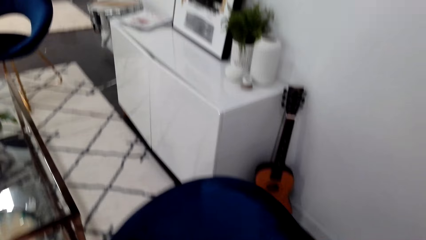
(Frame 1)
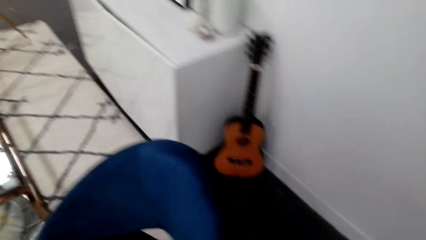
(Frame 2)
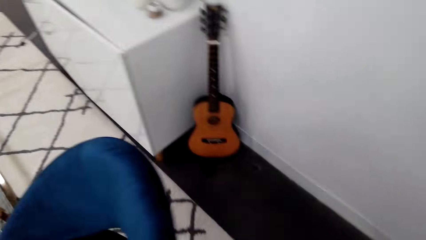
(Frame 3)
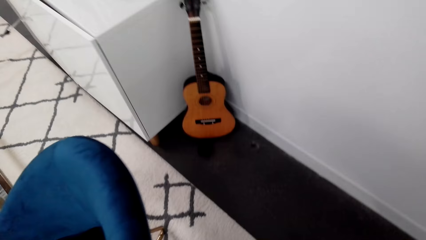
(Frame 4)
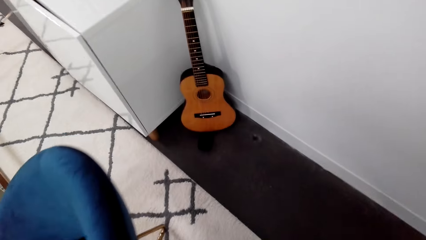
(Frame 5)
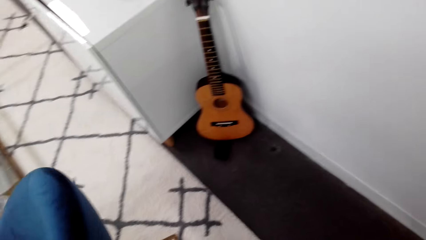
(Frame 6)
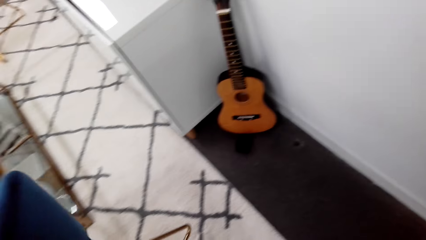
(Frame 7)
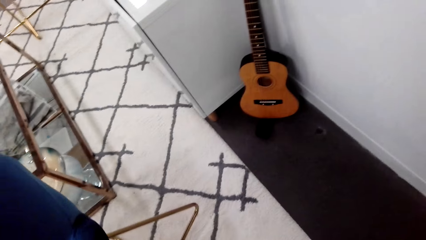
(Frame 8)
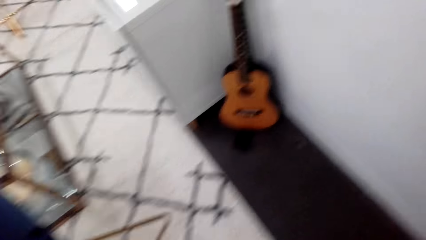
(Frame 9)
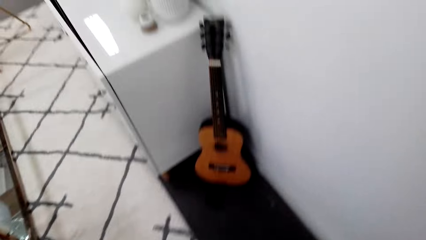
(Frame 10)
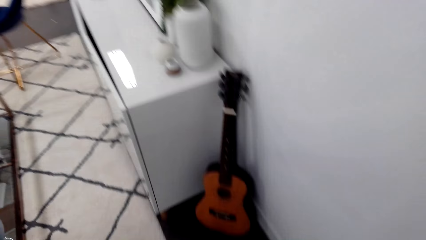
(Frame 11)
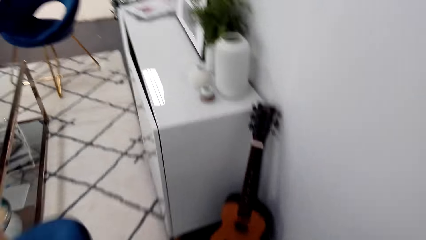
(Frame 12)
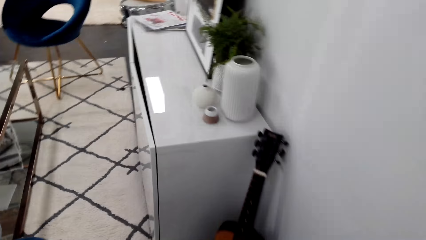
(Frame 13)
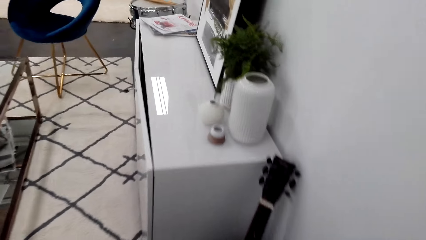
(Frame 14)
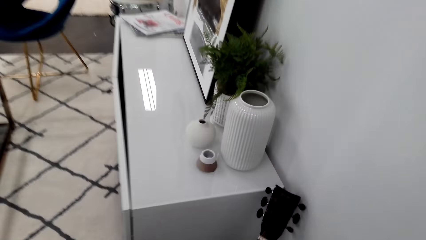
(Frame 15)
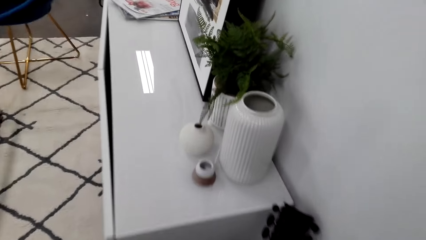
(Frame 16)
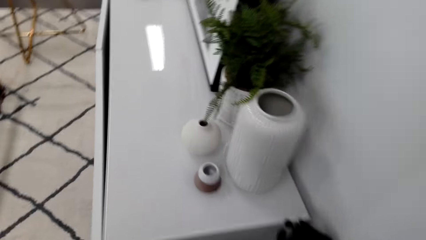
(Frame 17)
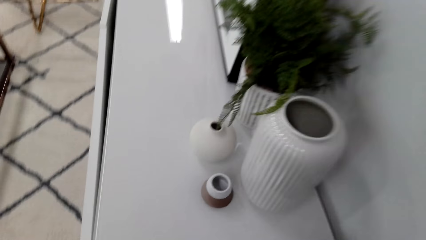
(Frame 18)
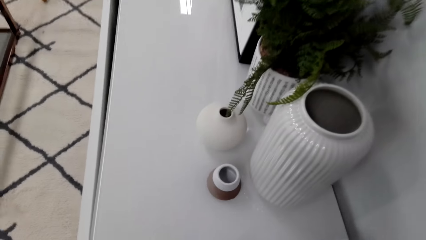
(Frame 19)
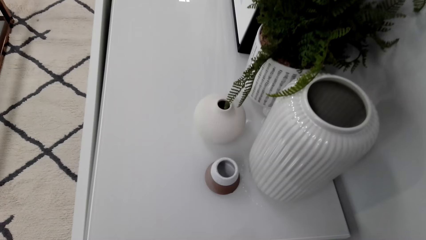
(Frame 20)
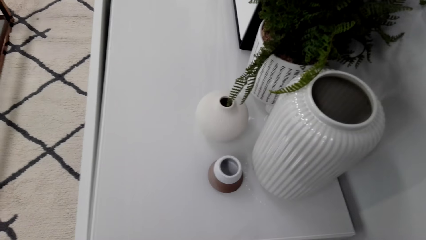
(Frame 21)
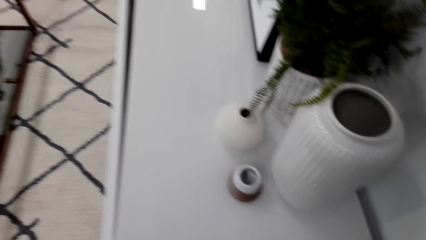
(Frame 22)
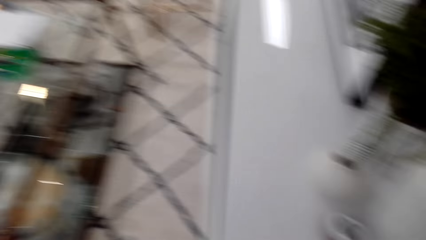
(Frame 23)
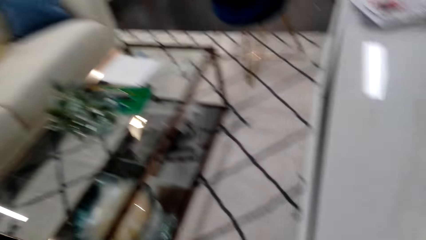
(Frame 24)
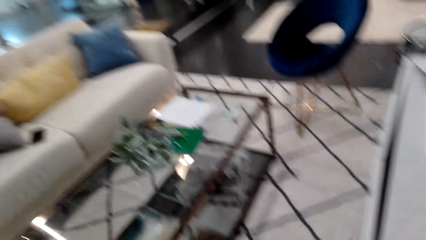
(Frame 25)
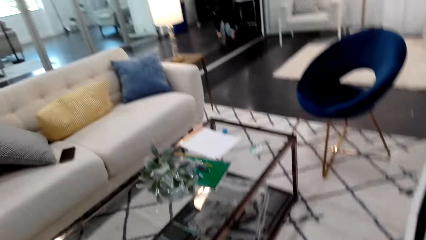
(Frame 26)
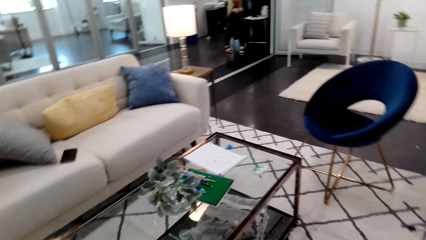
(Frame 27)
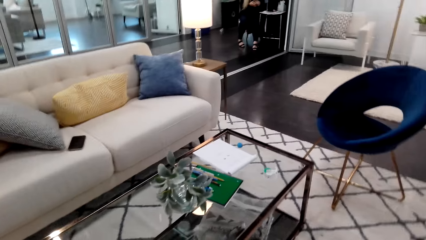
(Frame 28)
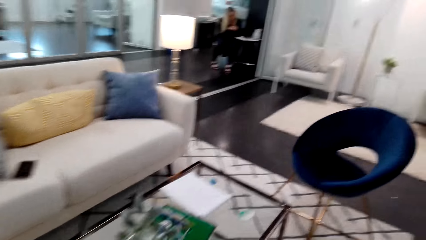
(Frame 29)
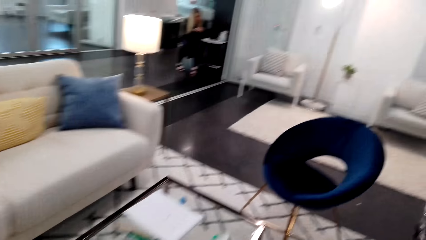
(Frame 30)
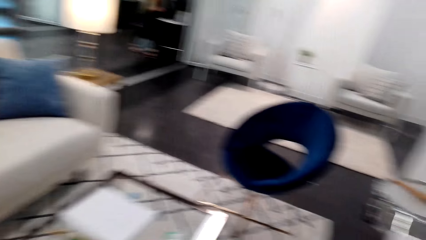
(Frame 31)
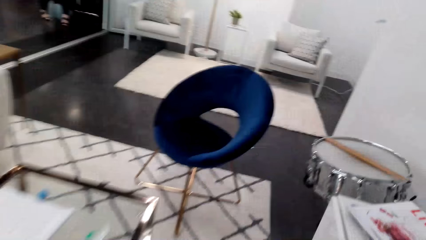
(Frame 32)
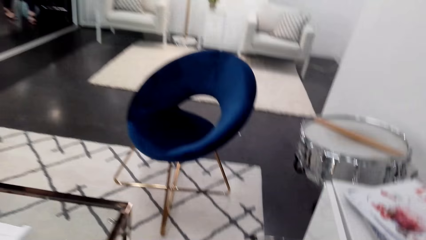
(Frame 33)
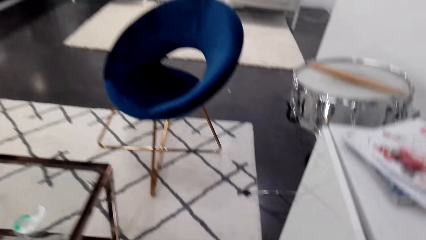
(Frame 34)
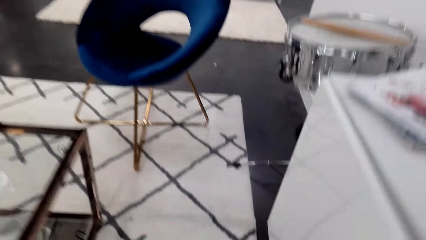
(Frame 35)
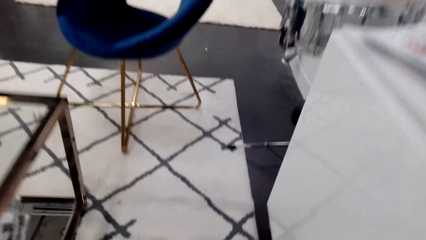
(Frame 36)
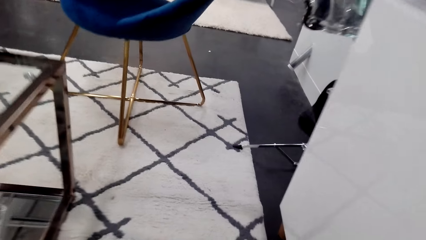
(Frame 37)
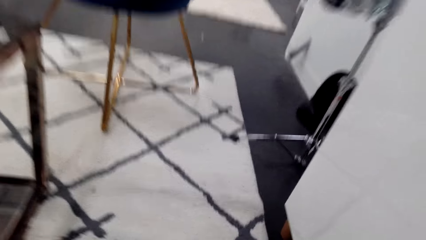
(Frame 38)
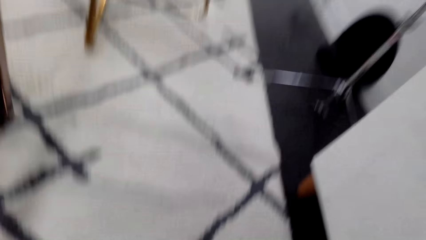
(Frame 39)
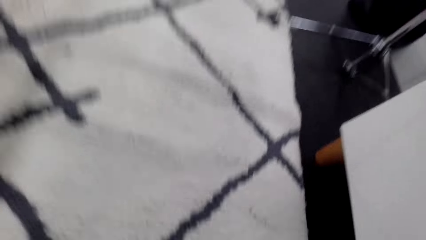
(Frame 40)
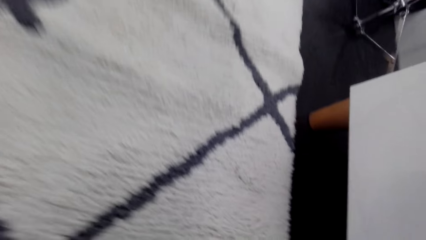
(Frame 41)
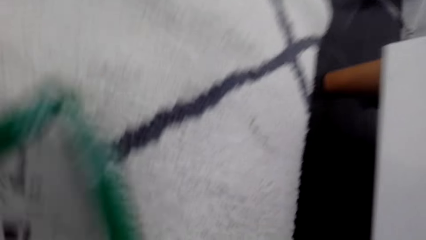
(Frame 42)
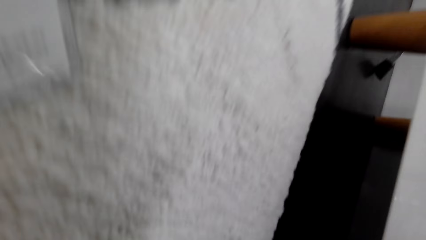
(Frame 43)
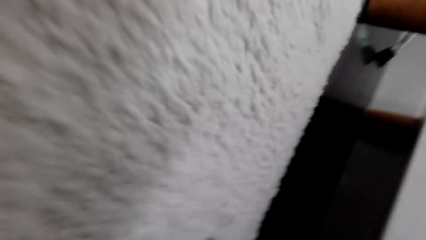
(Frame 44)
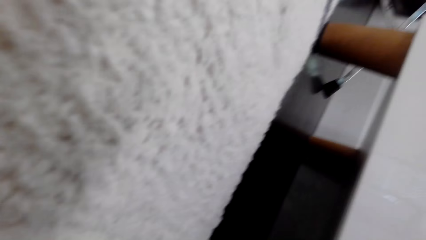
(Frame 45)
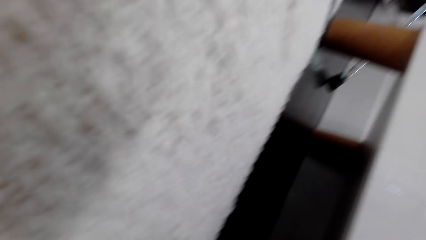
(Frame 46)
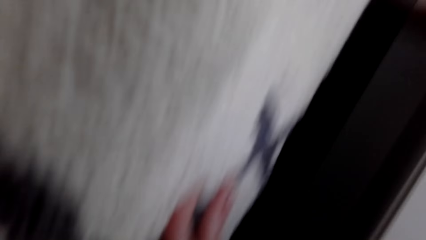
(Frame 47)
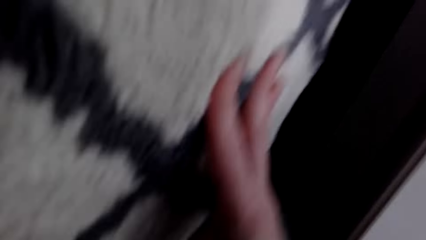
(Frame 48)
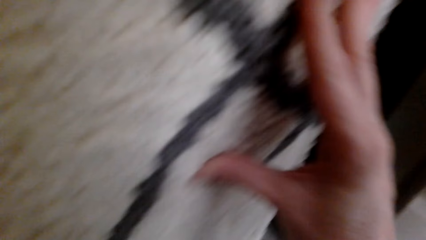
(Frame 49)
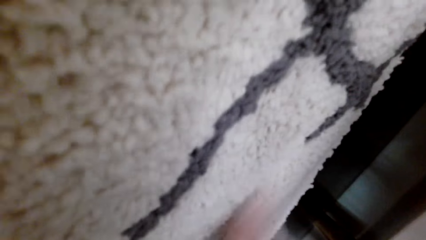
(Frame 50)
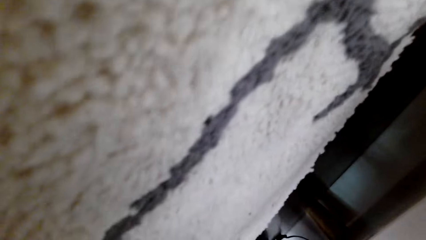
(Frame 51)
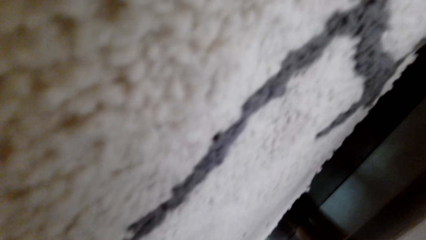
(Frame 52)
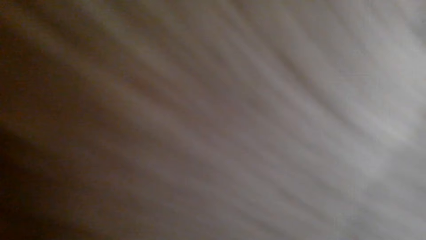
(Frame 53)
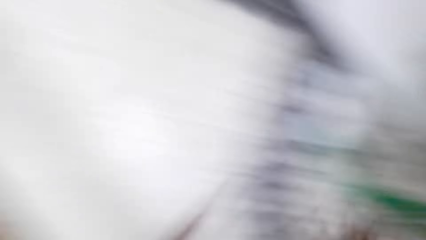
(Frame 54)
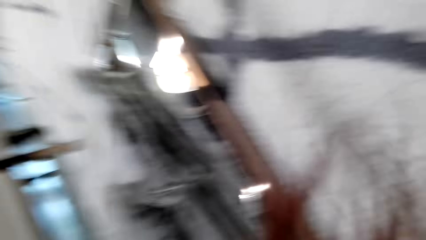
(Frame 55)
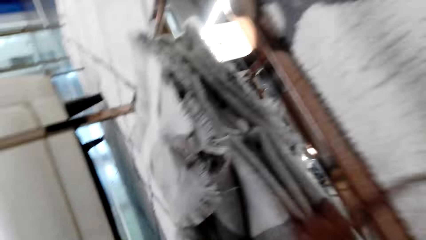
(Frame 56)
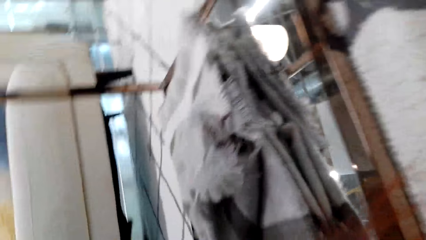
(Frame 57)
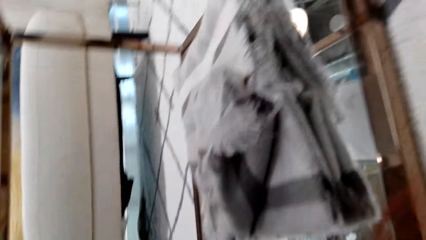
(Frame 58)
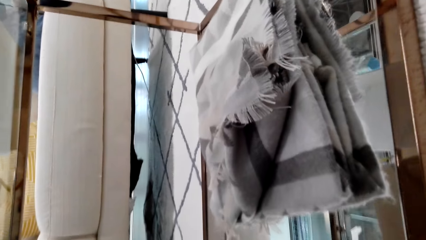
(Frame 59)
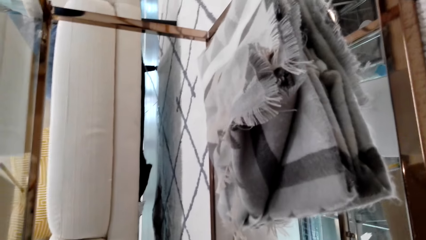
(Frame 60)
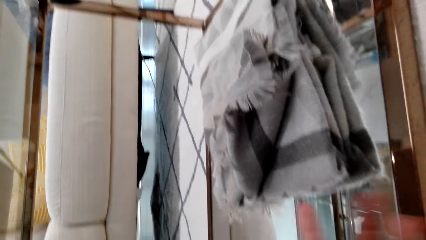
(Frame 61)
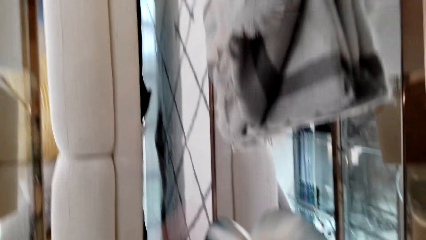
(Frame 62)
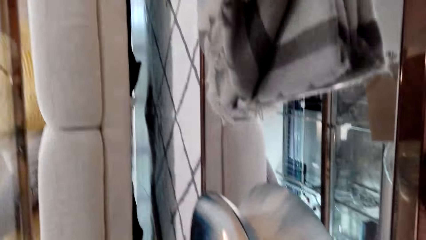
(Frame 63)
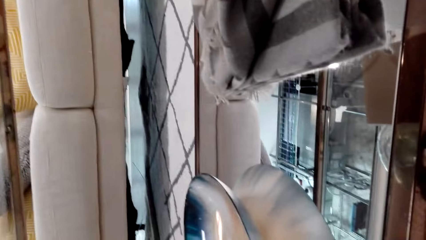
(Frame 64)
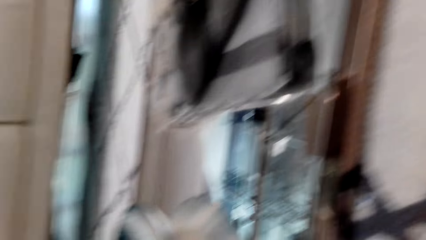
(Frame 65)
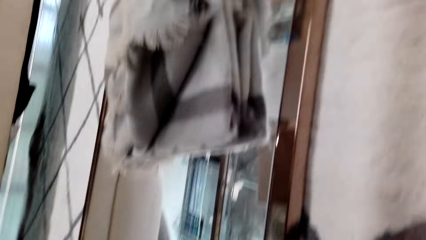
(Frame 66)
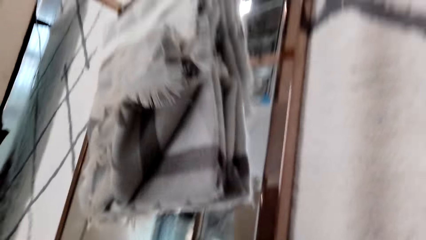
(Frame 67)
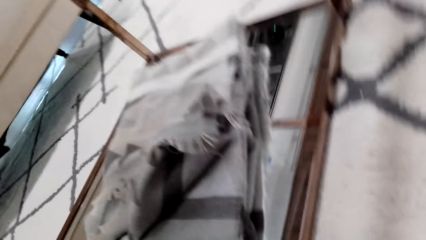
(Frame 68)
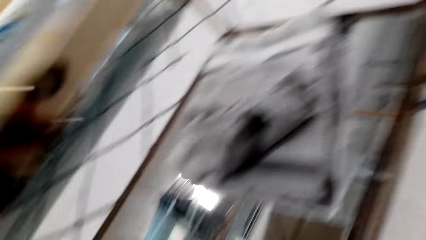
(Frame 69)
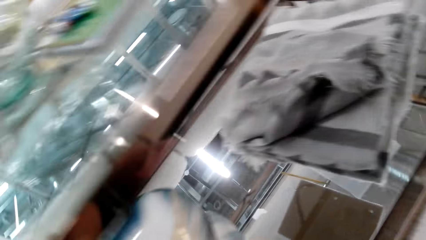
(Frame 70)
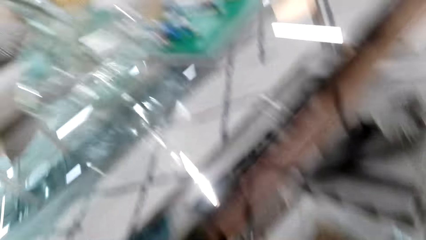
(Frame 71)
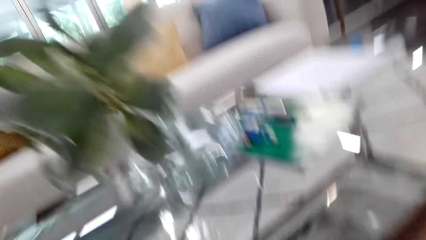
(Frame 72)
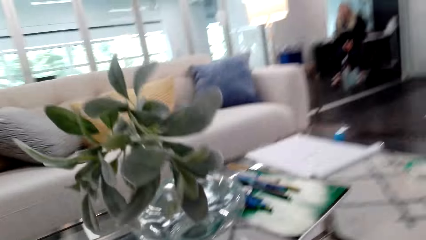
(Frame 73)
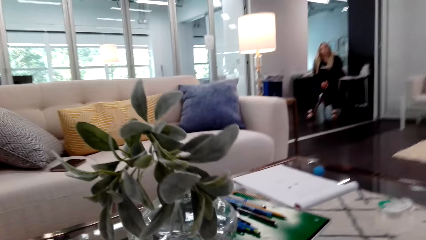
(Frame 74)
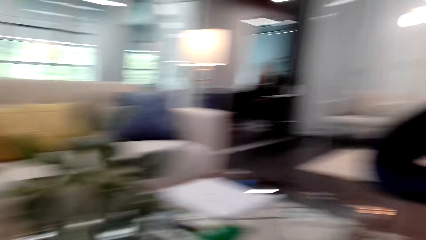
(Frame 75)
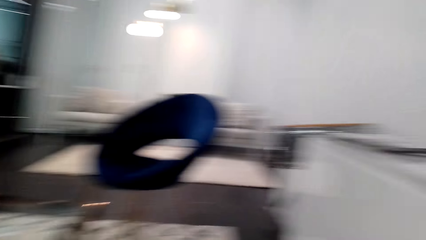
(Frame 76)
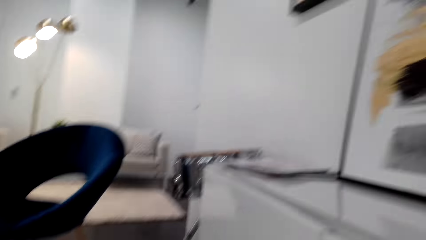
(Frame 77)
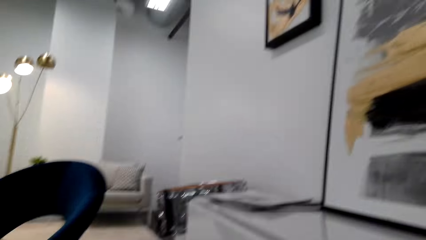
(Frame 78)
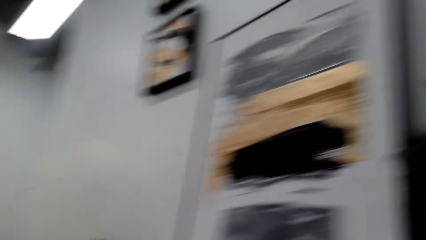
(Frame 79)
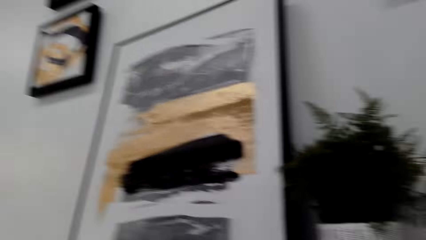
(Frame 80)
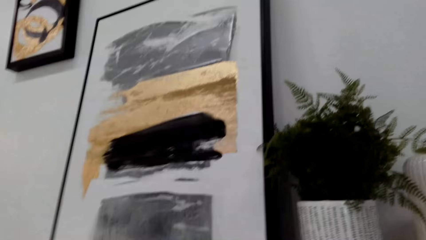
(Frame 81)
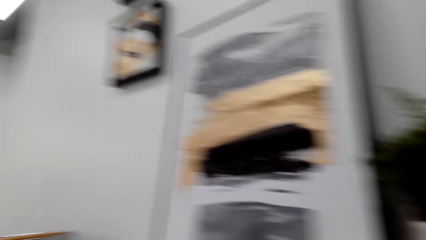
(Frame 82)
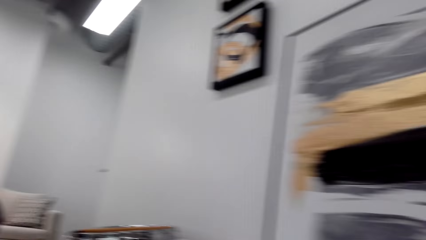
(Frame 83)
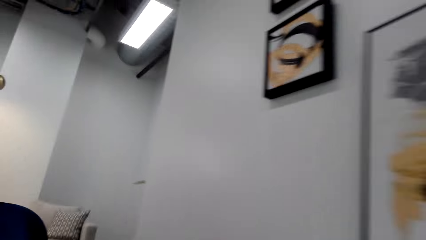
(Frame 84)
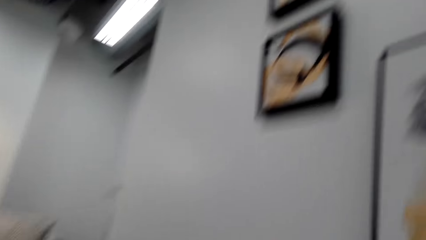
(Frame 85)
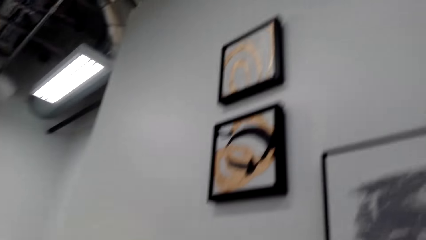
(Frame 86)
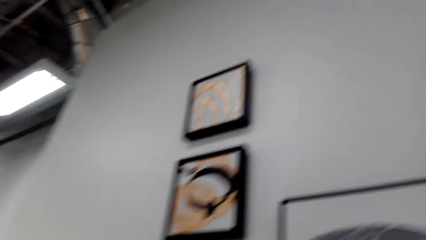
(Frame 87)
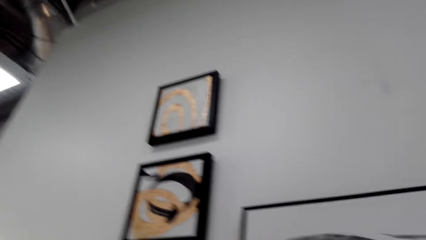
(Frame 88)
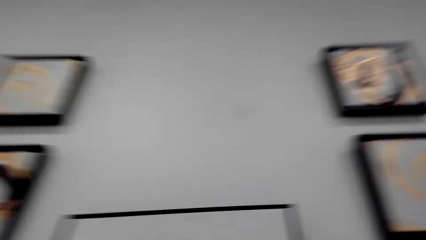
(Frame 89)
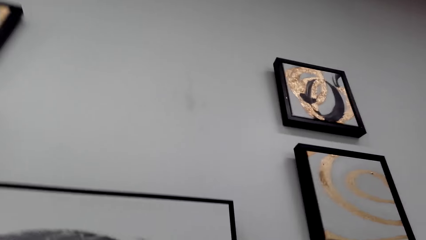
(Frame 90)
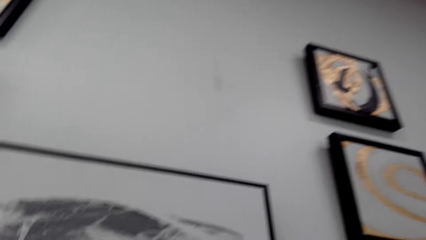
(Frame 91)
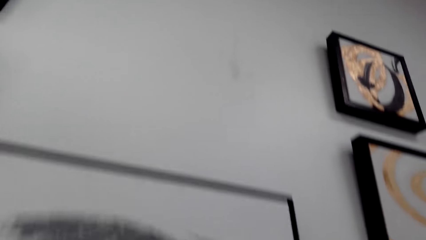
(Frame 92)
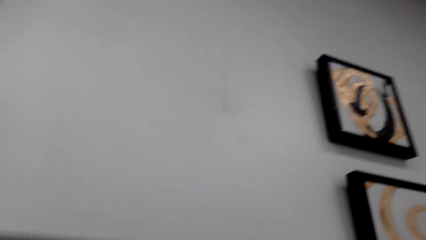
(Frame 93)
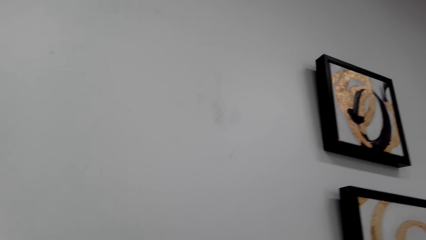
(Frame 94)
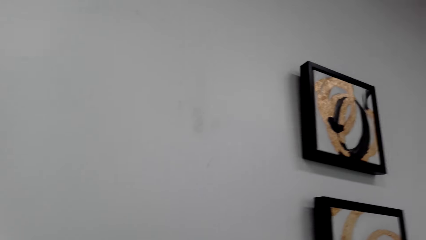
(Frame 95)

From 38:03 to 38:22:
The camera wearer touches the mat. They hold the carpet. They walk in the house. They look around.
